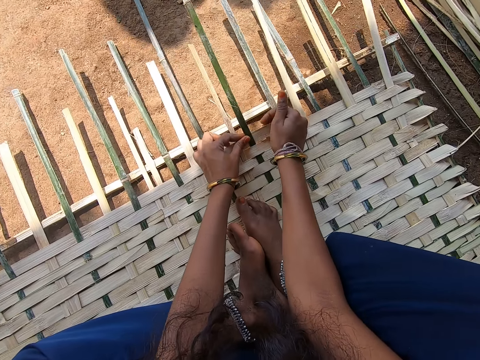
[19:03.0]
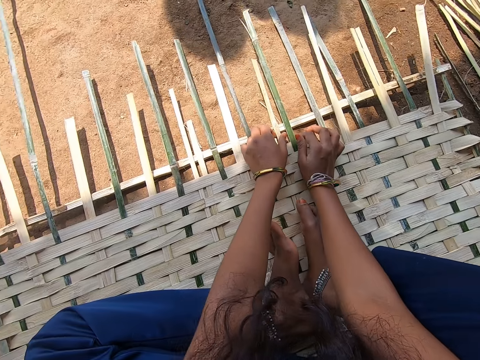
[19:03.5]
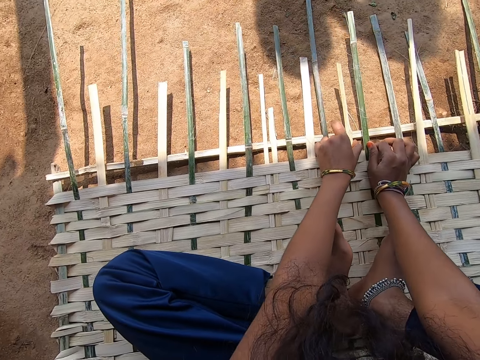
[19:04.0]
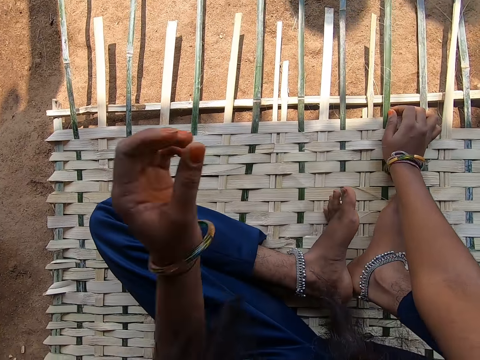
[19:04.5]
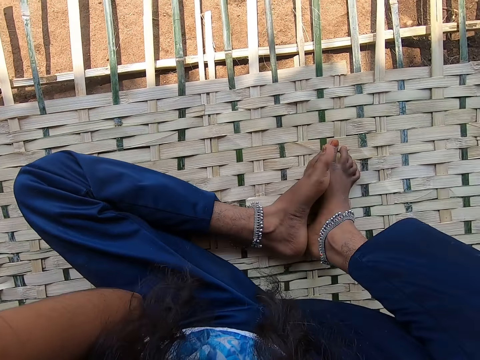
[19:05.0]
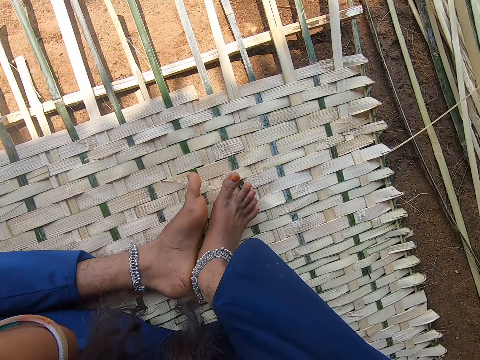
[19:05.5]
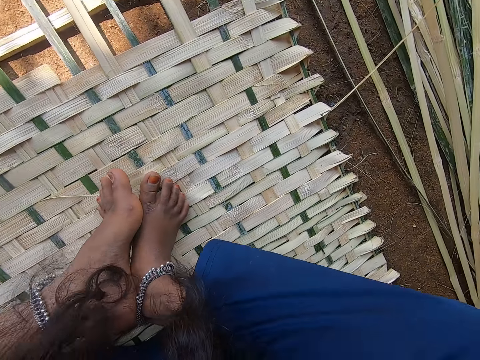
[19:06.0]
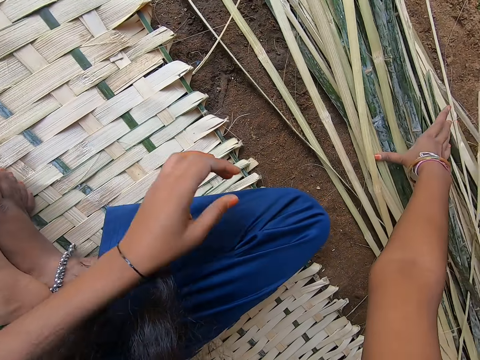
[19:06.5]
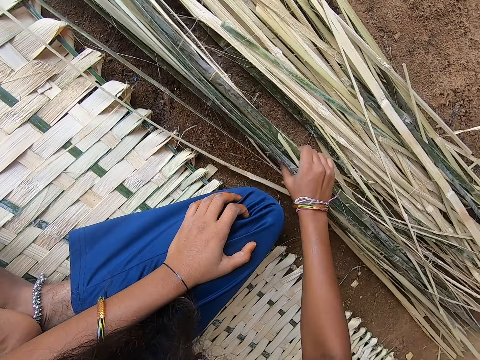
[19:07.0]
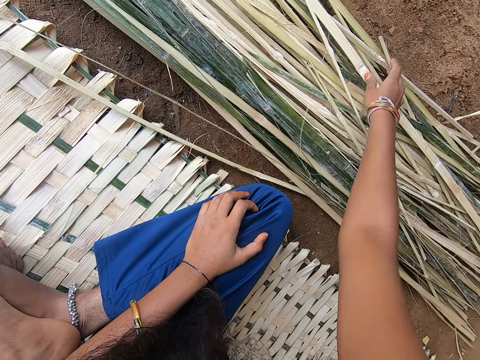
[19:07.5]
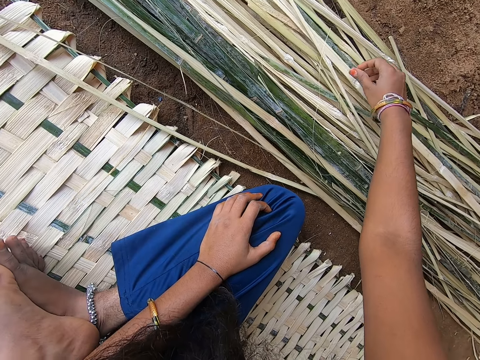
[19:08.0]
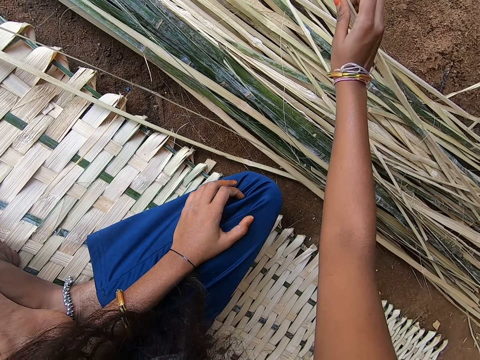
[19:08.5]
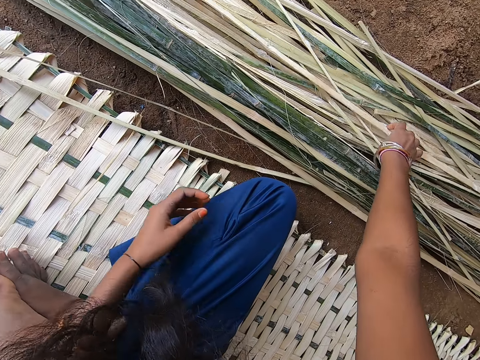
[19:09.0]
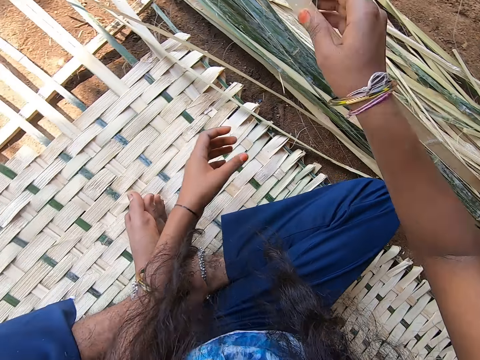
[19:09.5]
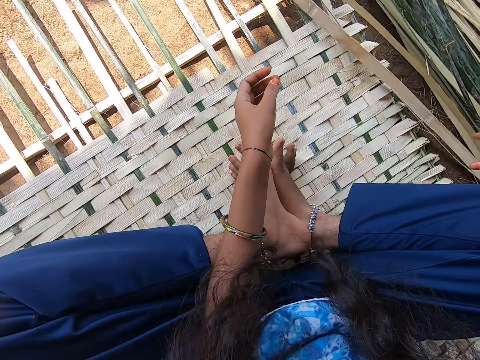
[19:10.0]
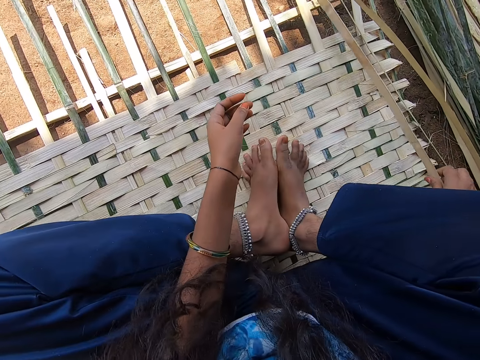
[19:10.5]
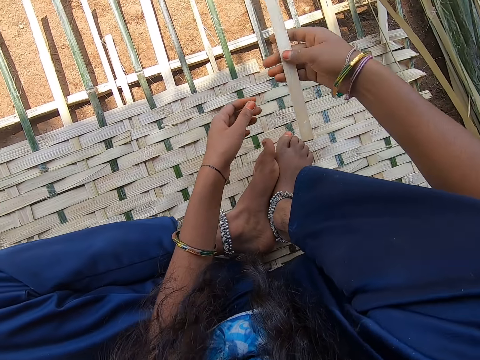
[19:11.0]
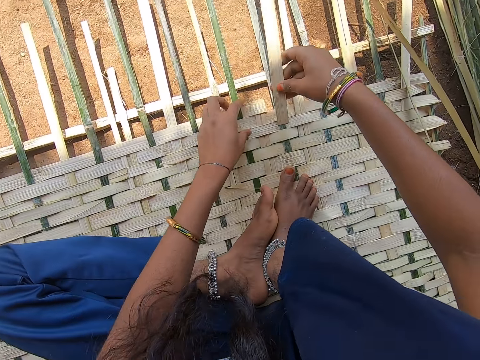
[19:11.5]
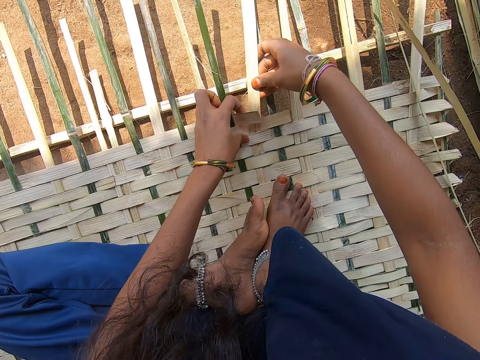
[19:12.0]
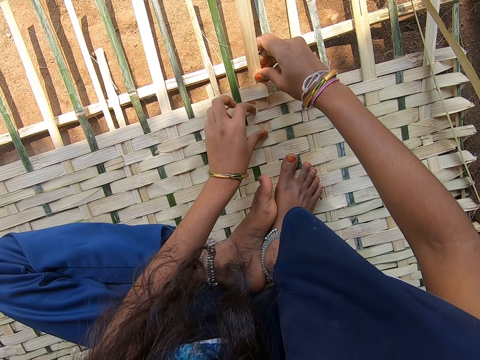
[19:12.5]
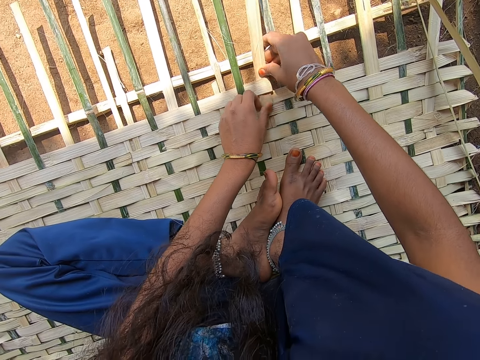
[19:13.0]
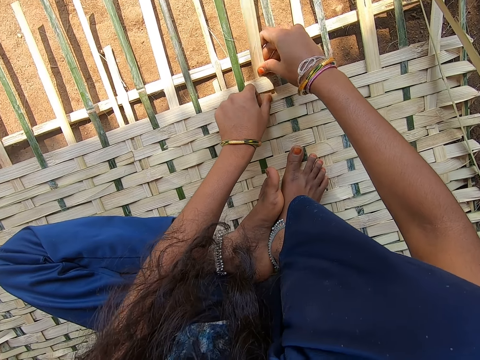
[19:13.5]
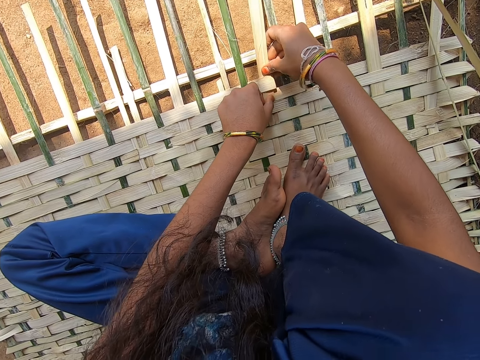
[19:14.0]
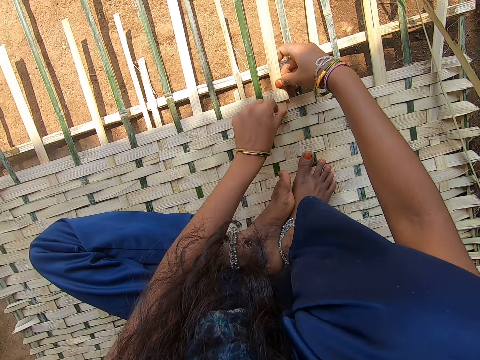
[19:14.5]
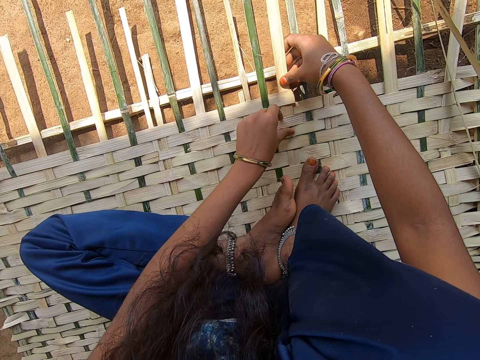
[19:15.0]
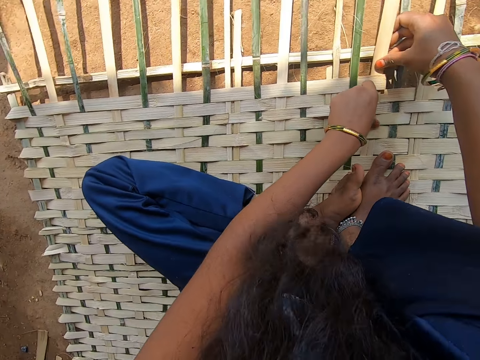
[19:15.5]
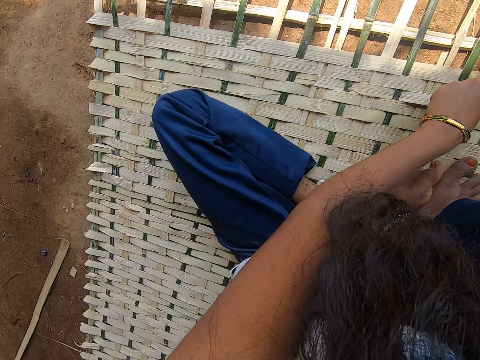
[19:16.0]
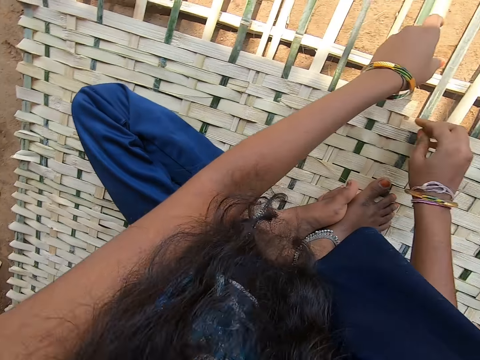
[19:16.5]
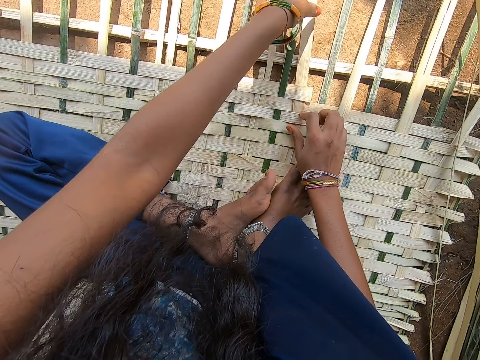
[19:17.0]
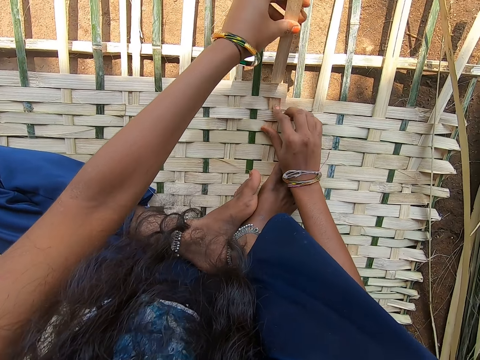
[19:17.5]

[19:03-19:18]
The camera wearer moves the bamboo strips. They pick a bamboo strip. They intertwine the bamboo strips.

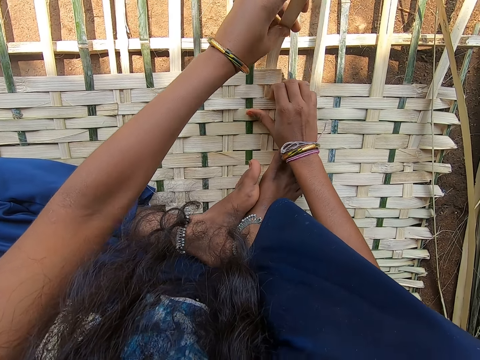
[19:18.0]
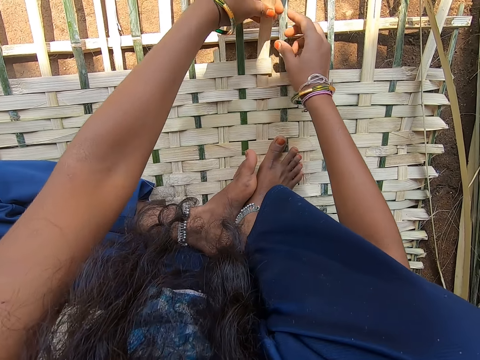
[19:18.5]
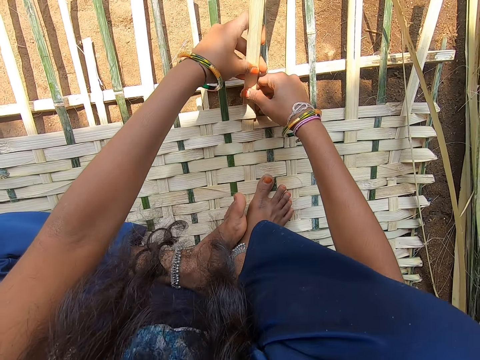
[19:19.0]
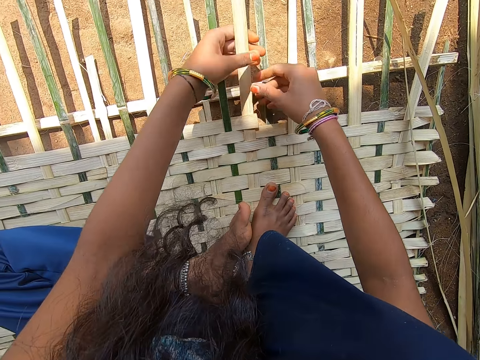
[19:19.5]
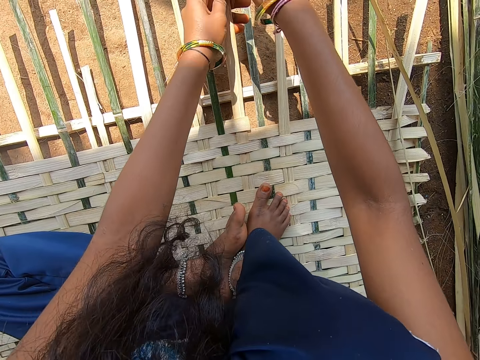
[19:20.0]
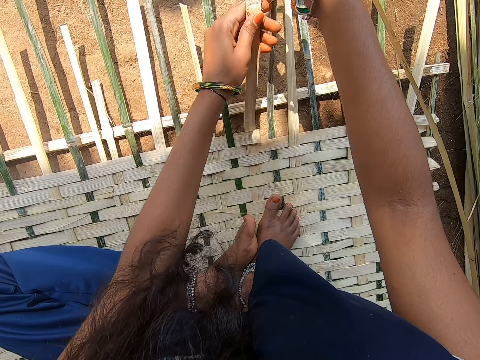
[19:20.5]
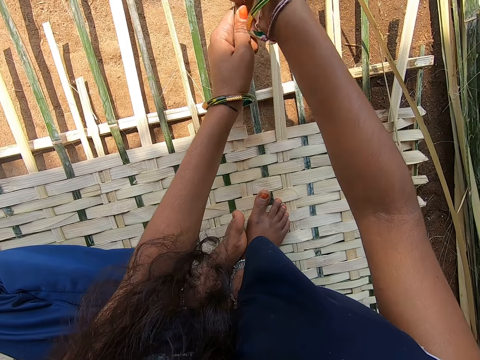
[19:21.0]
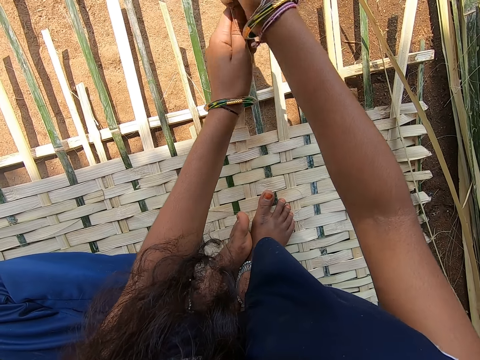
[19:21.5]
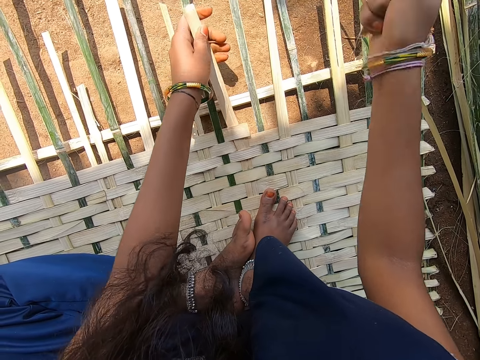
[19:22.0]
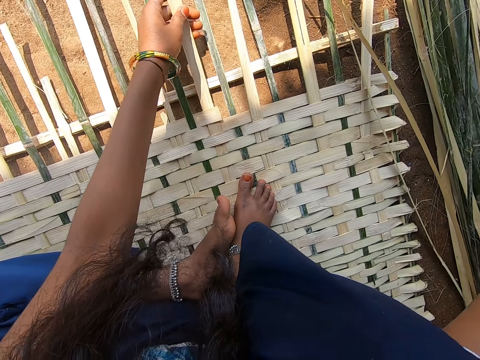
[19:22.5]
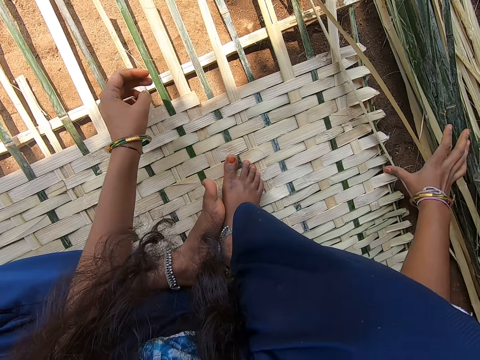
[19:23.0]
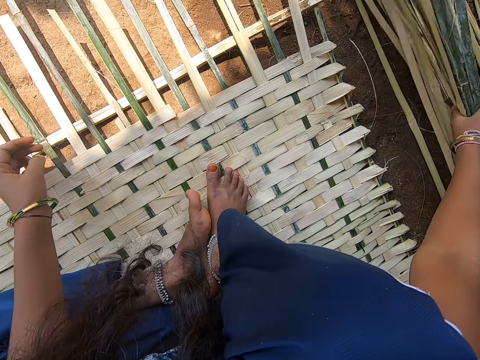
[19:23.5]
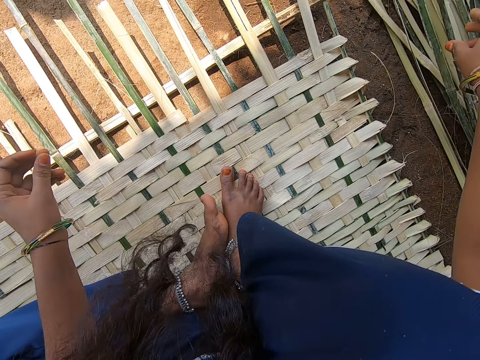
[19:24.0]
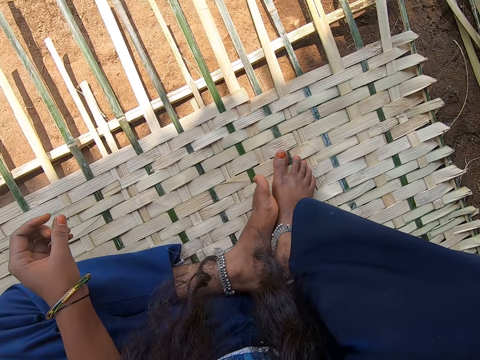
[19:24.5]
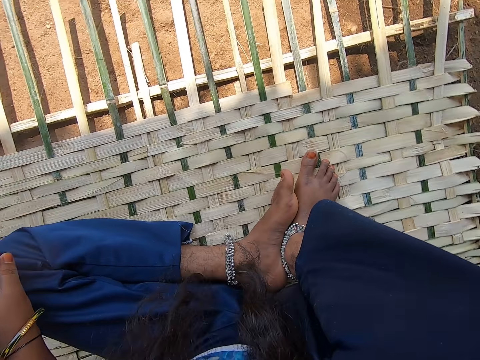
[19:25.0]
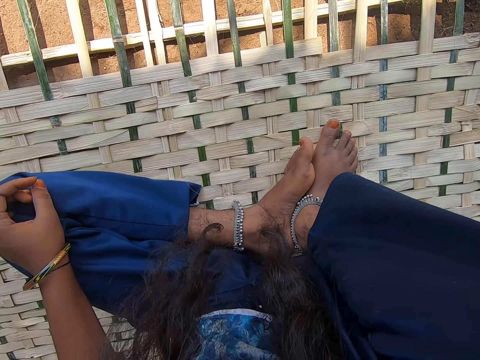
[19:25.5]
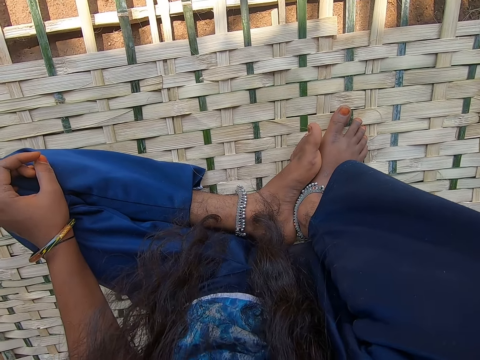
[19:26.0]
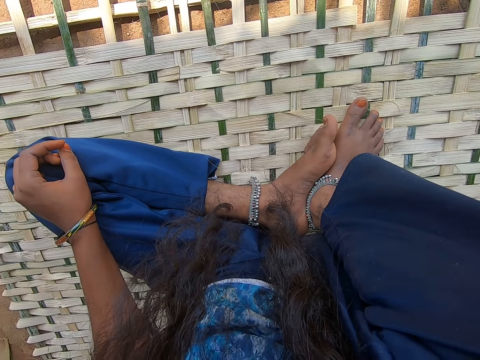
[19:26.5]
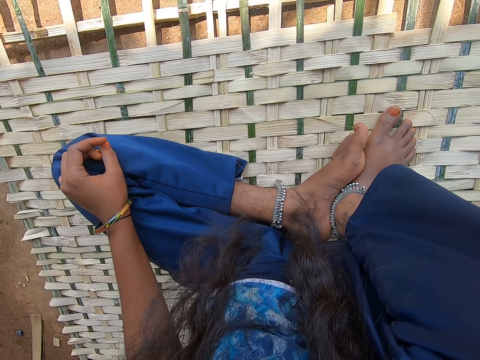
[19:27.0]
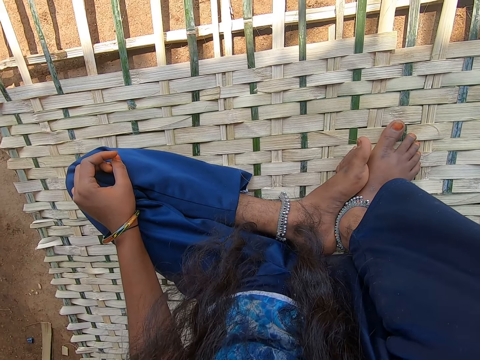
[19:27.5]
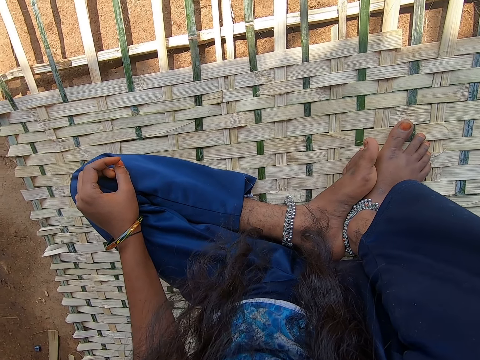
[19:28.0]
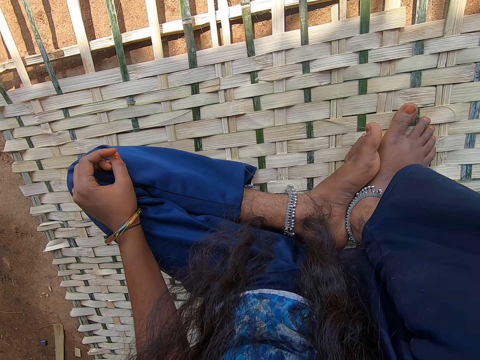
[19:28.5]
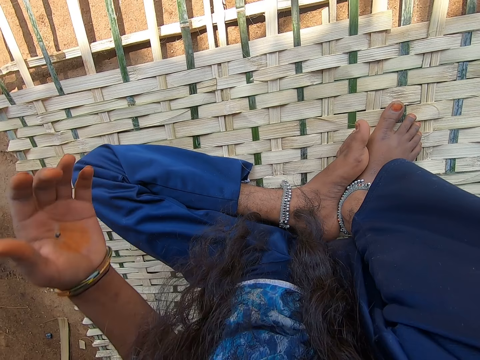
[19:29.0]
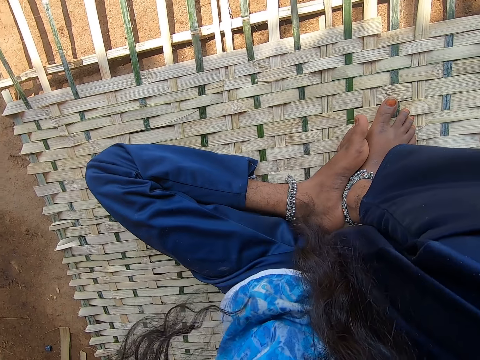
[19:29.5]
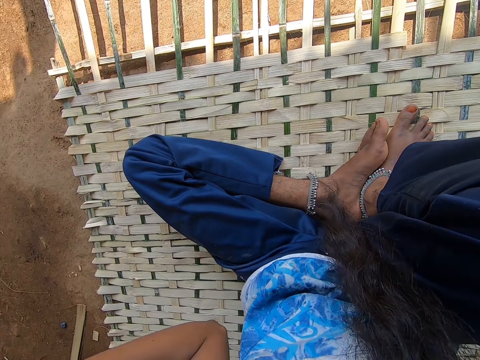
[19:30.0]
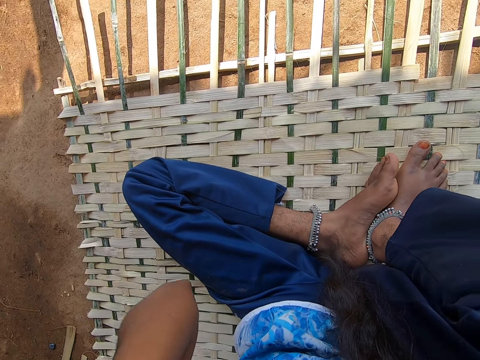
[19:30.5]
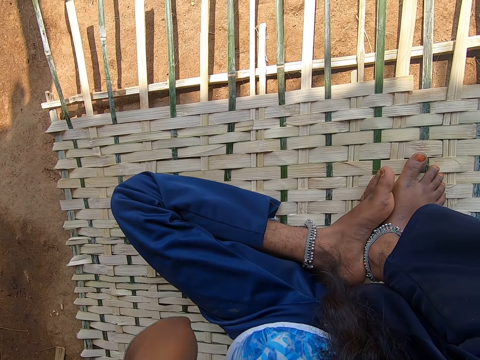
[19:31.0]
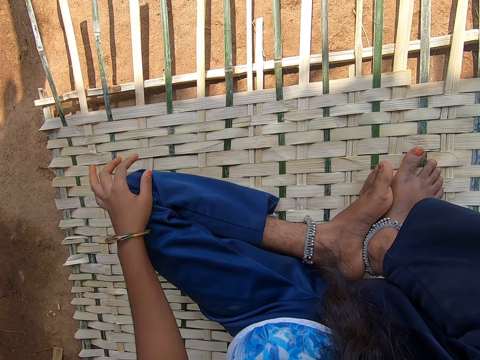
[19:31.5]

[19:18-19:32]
The camera wearer moves the bamboo strips. They take a bamboo reed.
